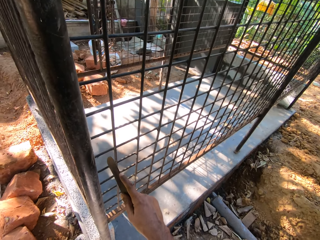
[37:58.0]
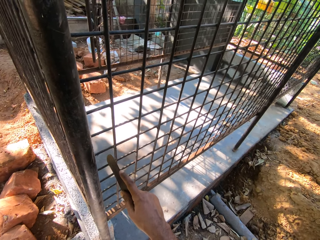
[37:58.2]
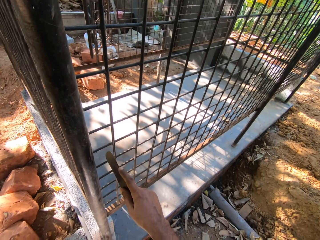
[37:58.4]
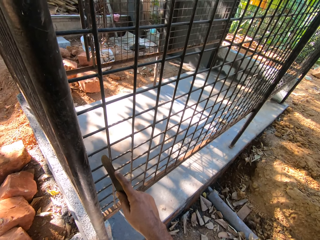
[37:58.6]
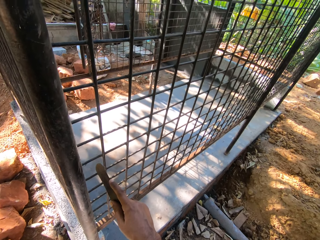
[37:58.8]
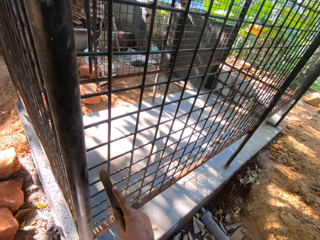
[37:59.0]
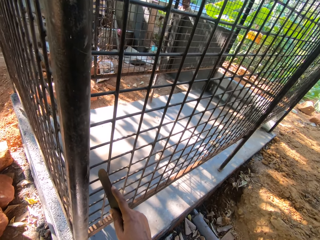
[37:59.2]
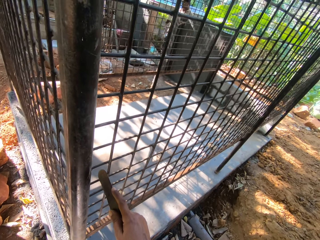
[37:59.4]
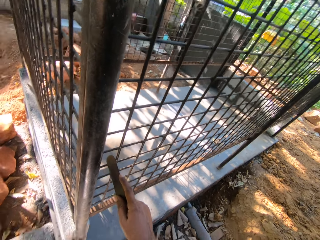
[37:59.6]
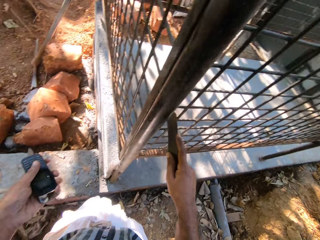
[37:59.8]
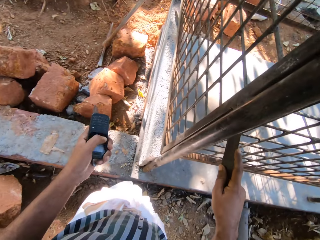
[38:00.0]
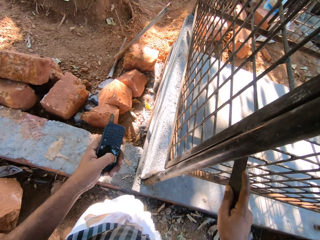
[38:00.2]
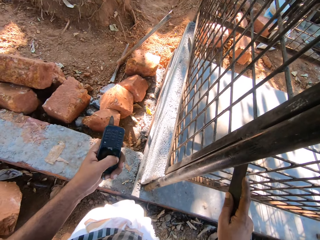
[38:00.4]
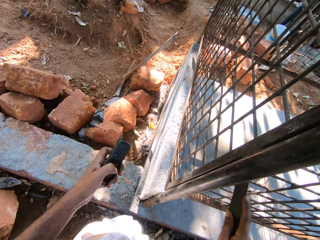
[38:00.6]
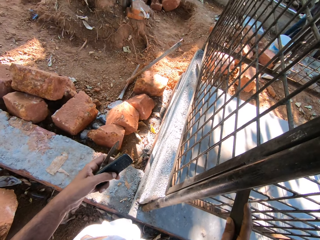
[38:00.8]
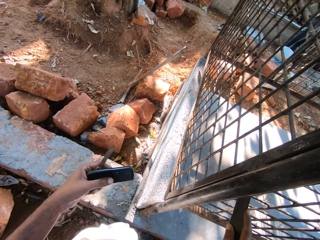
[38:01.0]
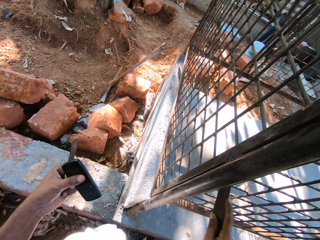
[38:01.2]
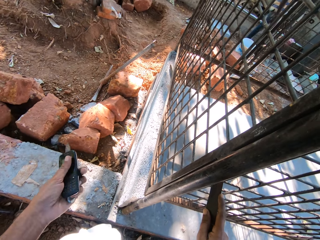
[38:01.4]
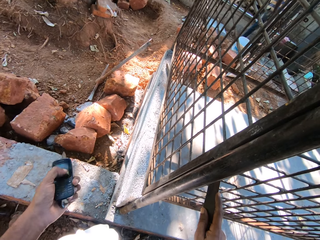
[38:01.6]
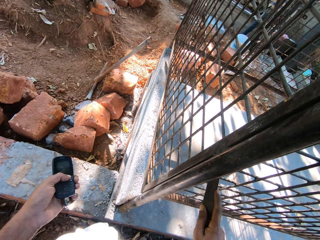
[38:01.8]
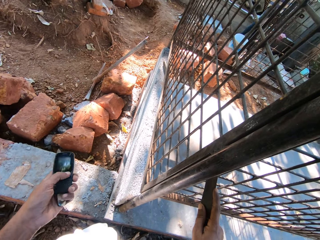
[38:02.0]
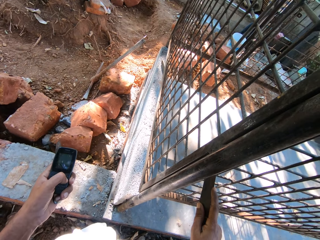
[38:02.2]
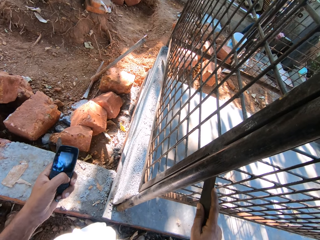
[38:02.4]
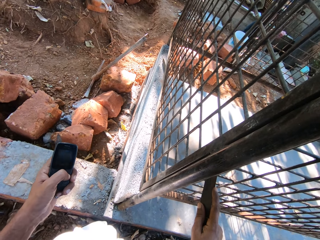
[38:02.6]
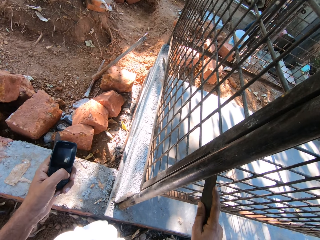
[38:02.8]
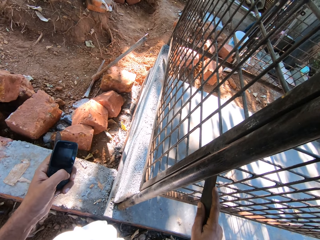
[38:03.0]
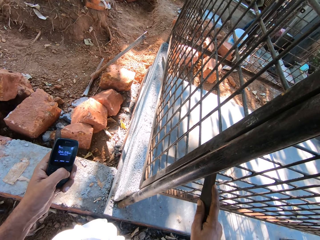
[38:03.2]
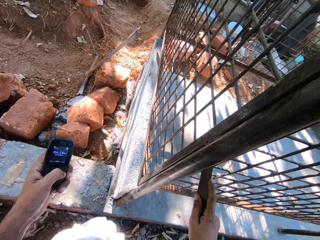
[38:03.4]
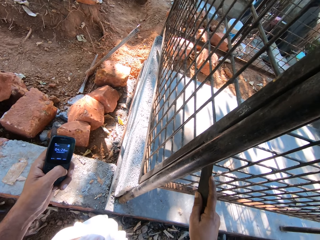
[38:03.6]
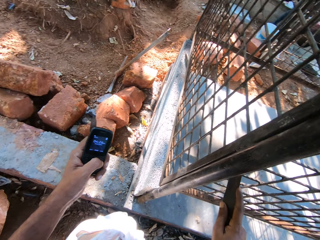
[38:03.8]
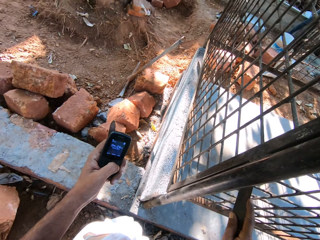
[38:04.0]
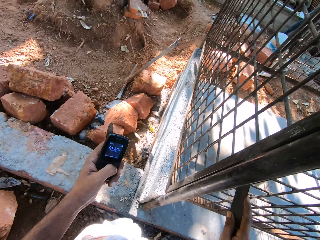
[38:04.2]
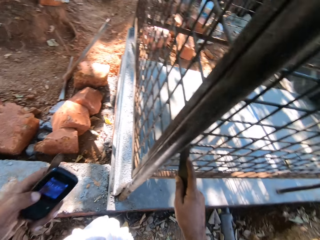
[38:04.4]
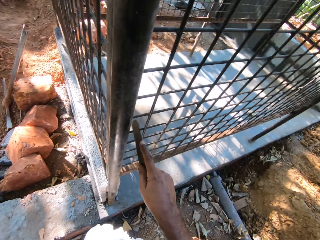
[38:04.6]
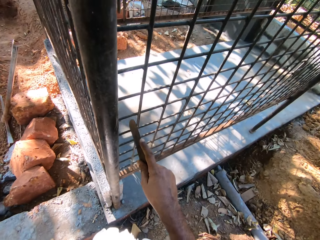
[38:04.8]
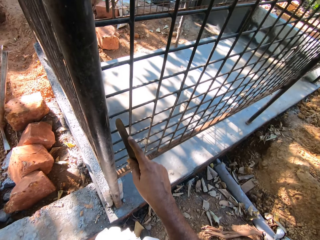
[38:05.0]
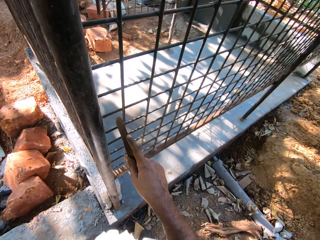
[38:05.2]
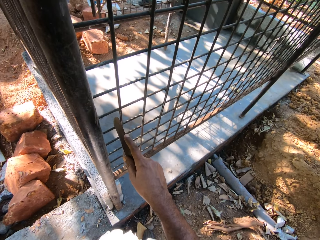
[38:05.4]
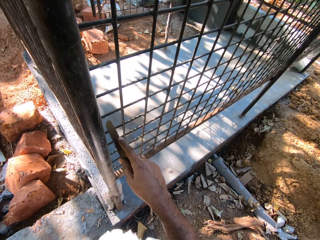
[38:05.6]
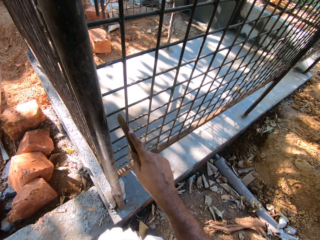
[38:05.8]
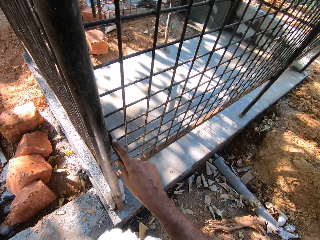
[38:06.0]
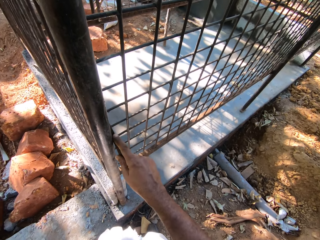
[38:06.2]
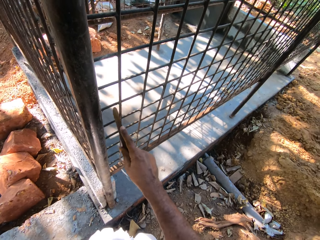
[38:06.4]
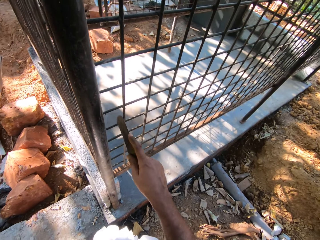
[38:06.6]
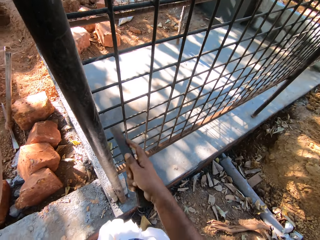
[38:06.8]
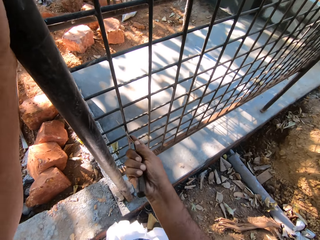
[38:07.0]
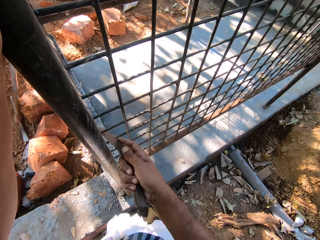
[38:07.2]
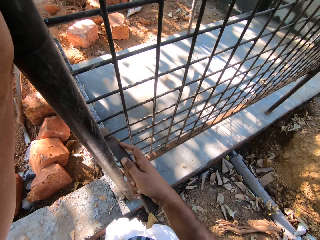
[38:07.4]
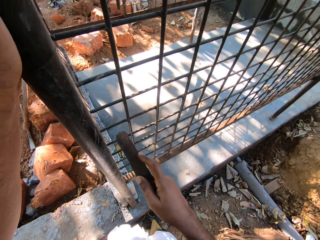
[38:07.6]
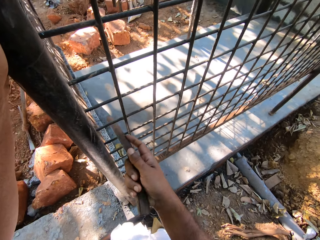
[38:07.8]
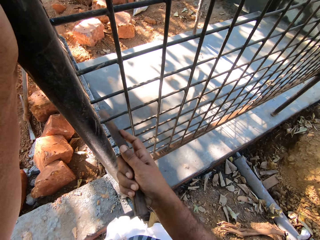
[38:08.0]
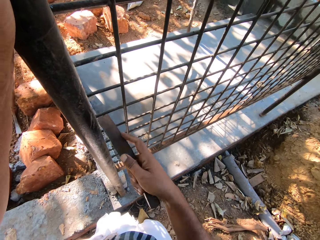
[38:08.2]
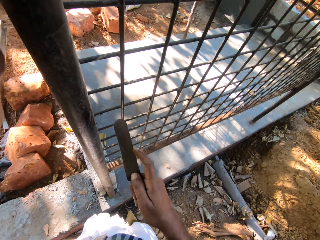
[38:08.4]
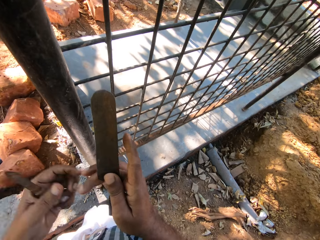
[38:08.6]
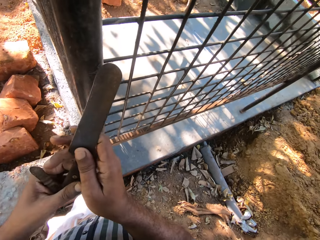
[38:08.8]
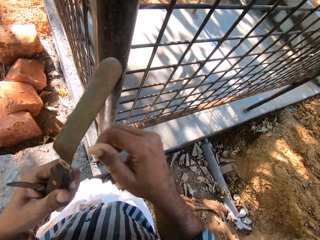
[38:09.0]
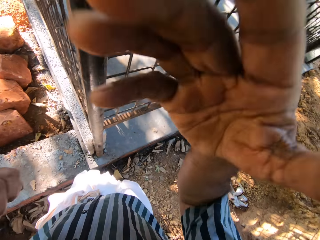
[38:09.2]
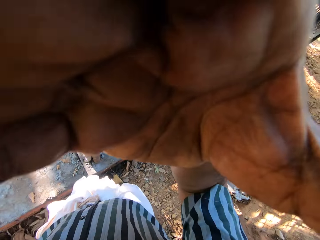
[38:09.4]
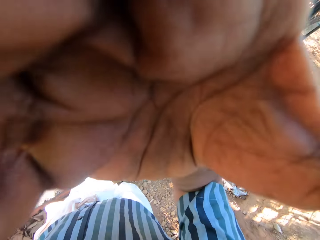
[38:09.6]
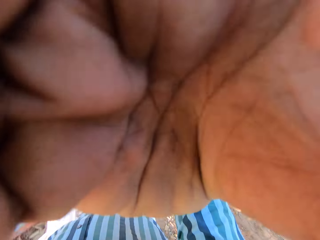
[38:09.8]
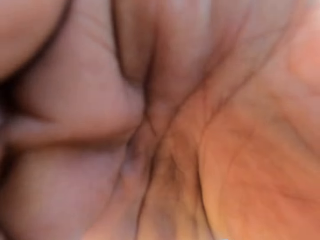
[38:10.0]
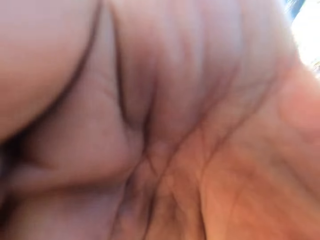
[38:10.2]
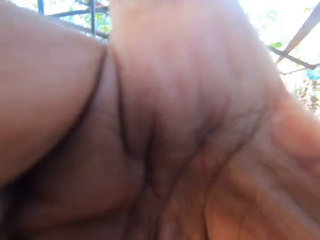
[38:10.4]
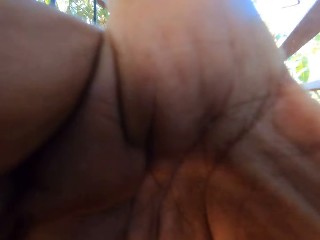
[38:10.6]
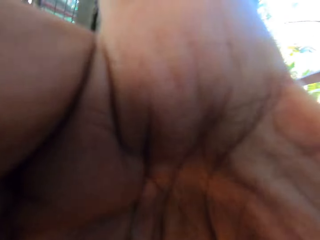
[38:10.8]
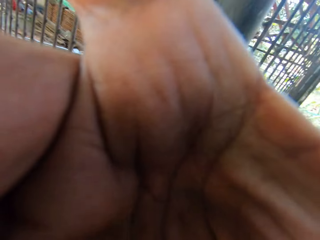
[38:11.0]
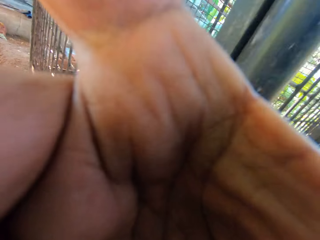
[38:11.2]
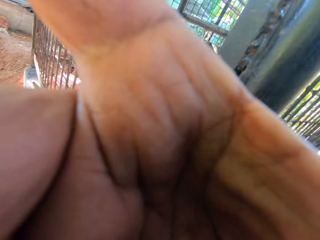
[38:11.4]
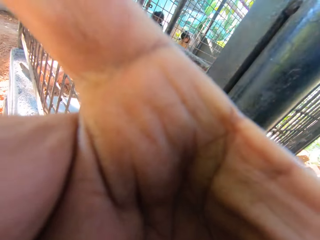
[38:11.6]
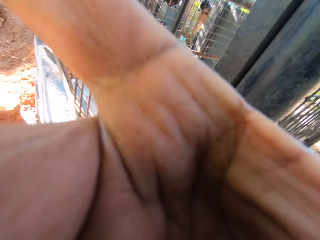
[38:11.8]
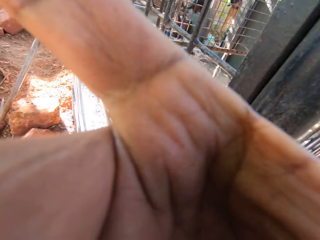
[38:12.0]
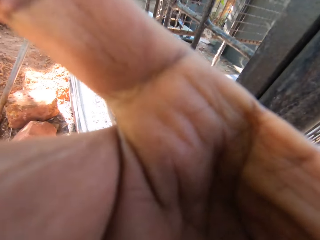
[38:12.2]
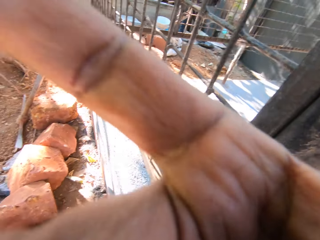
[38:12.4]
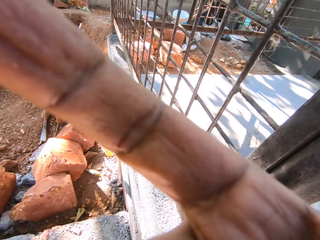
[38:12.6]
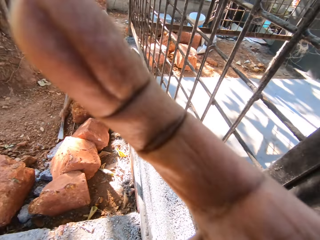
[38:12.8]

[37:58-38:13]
The camera wearer holds a phone in his left hand. He holds a pocket knife in his left hand. He turns the phone in his left hand. He presses the phone with his left hand. He files the metal cage with the file in his right hand. He places his left hand on the metal cage. He passes the file from his right hand to his left hand. He adjusts the camera.

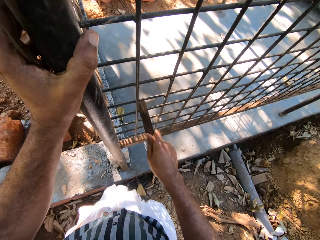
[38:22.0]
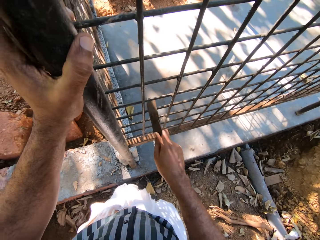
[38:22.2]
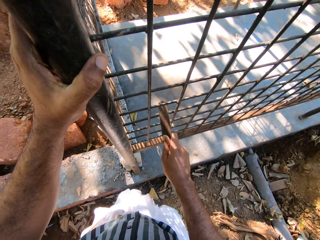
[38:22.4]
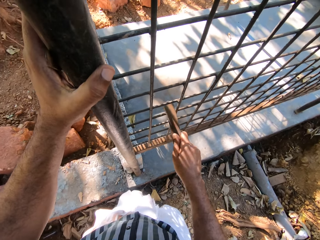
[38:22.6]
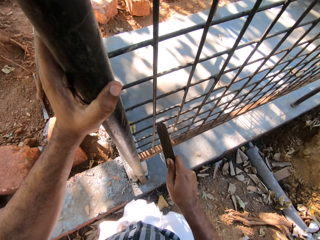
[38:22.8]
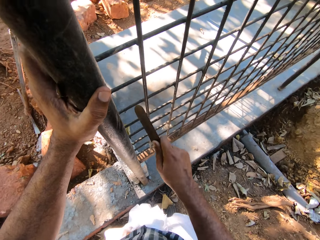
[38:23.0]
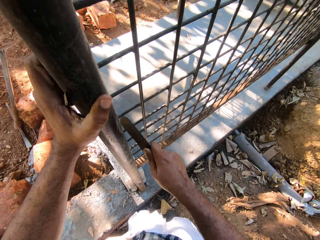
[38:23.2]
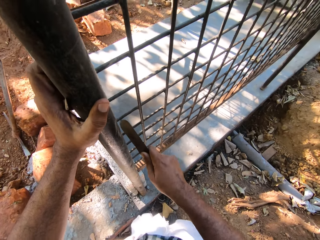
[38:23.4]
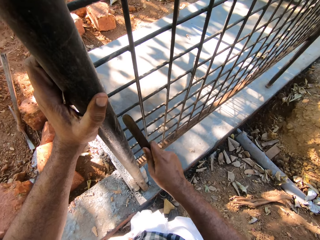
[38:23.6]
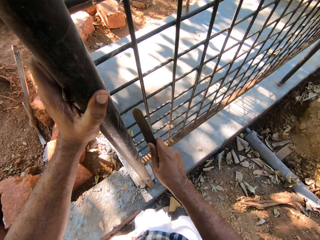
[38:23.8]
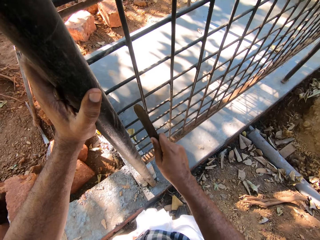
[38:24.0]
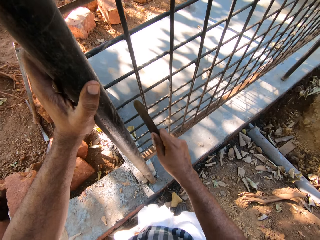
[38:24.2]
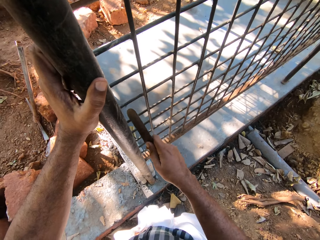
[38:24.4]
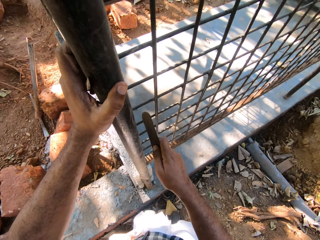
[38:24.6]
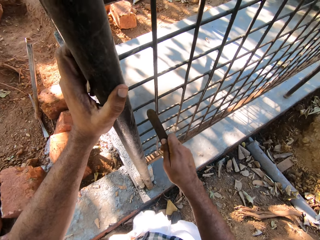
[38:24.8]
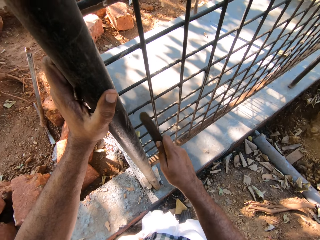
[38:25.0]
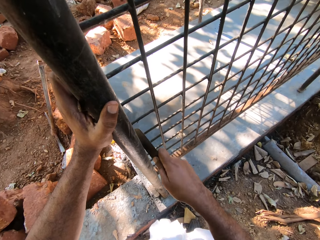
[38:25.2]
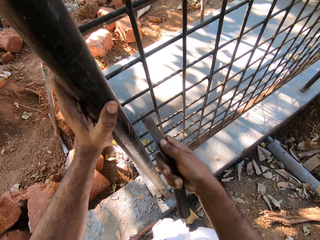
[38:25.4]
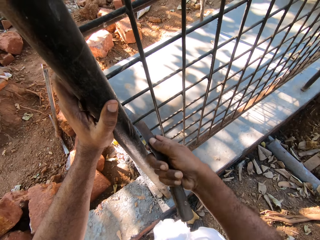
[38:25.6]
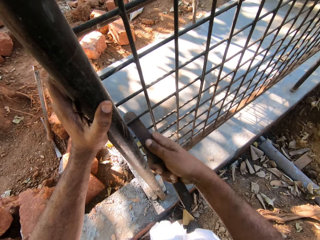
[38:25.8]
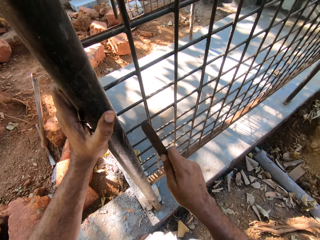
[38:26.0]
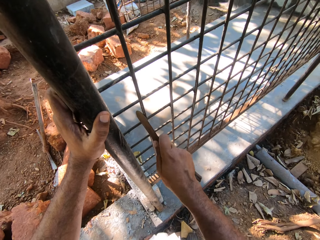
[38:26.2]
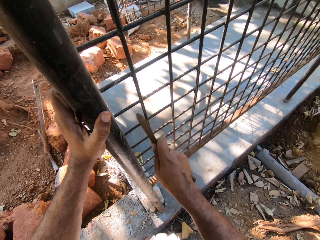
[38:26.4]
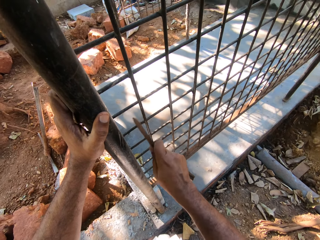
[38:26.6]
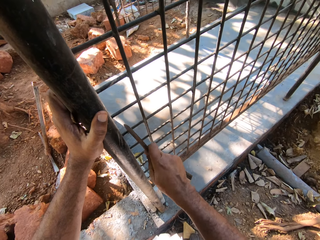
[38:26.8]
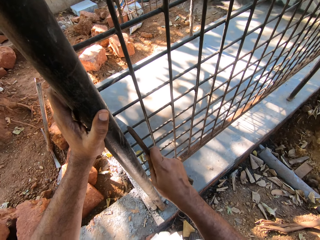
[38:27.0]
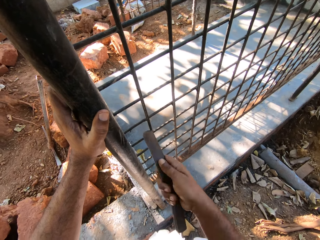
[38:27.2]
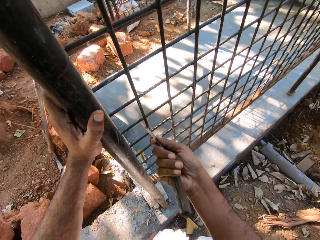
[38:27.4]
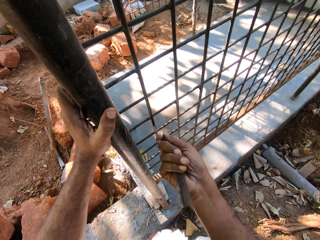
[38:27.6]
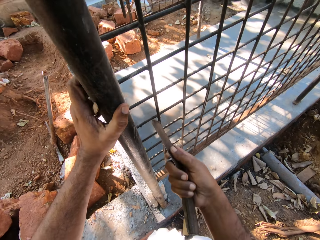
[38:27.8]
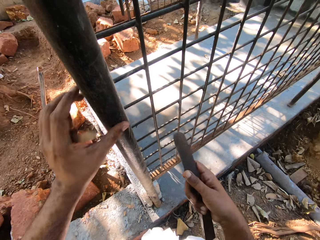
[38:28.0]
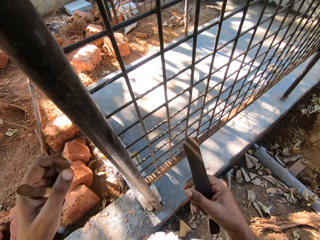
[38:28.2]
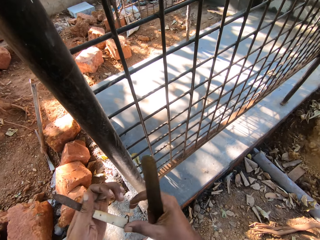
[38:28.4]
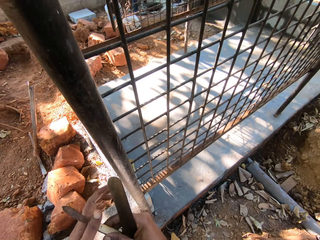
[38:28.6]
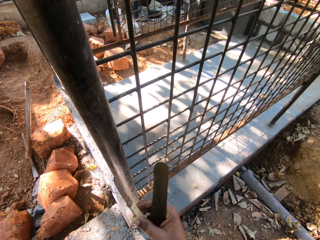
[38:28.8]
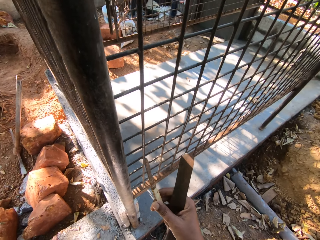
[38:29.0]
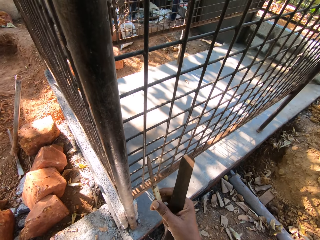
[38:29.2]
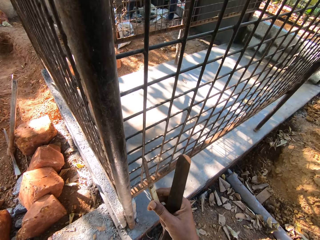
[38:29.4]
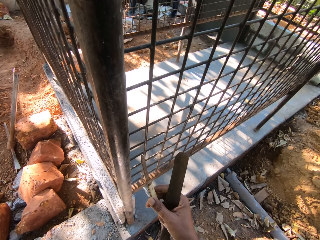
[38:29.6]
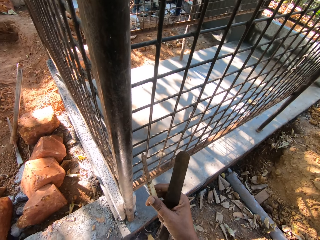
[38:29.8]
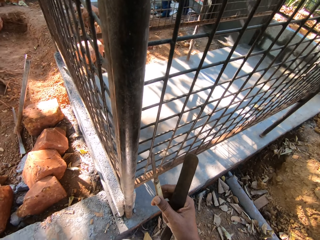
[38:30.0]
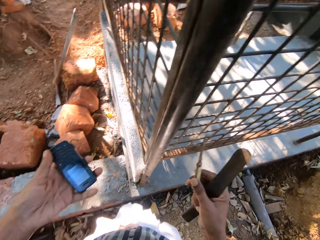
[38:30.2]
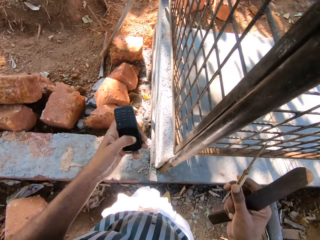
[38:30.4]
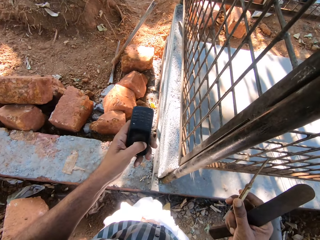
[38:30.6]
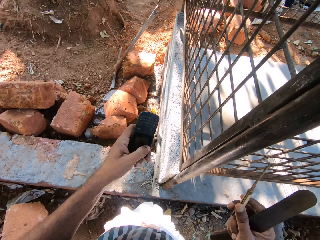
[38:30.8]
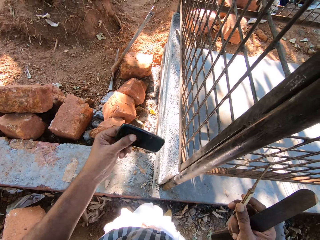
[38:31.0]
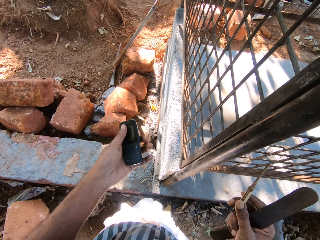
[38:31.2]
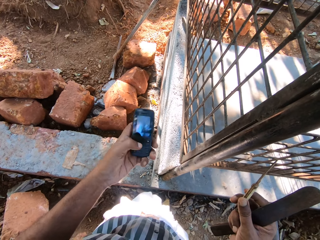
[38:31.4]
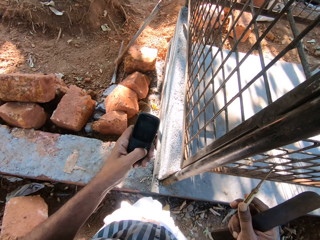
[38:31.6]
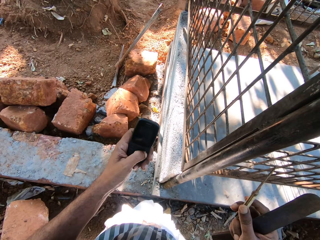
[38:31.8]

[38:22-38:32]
The camera wearer places his left hand on the metal cage. He files the metal cage with the file in his right hand. He takes the pocket knife from his left hand with his right hand. He holds the phone with his left hand. He takes out the phone. He turns the phone in his left hand. He presses the phone with his left hand.
